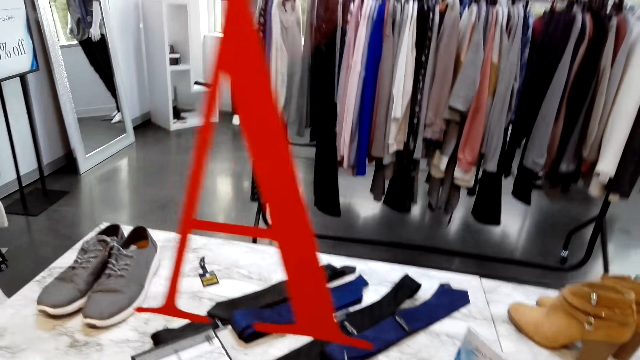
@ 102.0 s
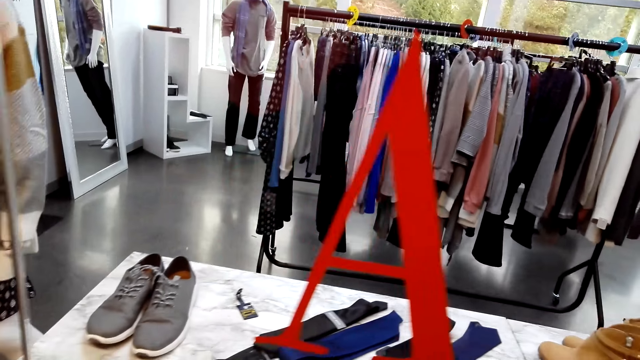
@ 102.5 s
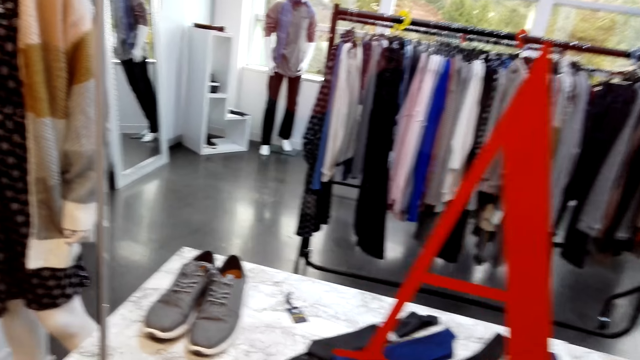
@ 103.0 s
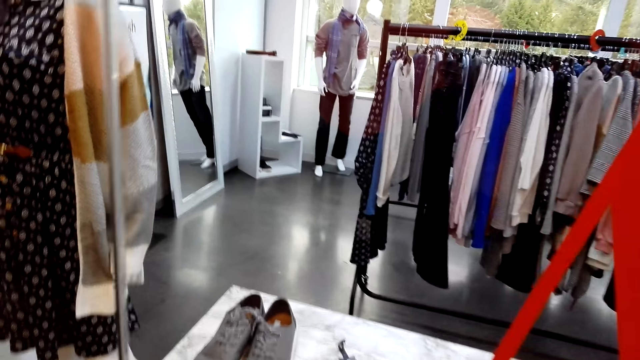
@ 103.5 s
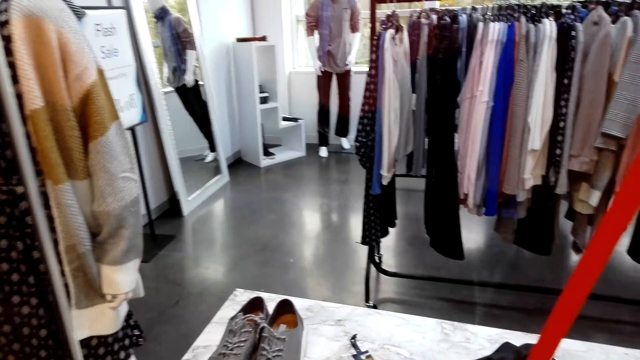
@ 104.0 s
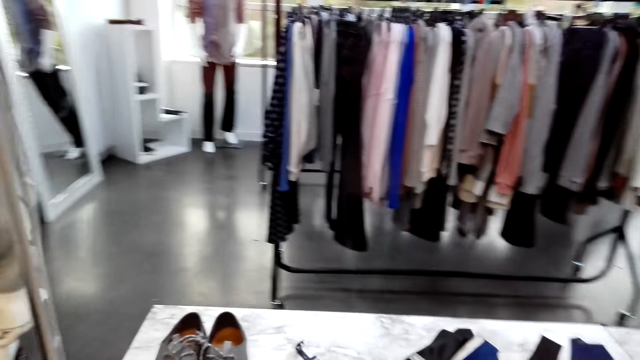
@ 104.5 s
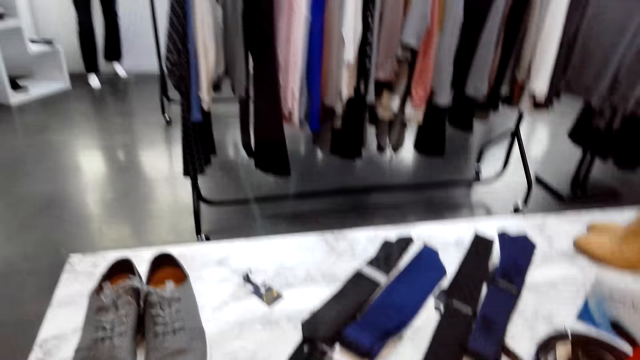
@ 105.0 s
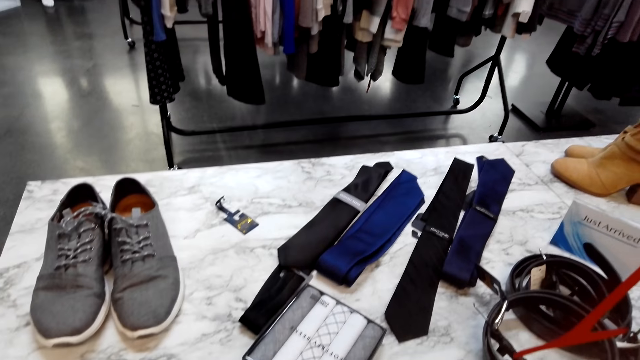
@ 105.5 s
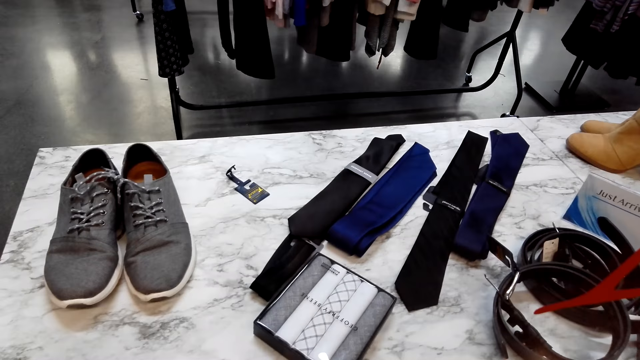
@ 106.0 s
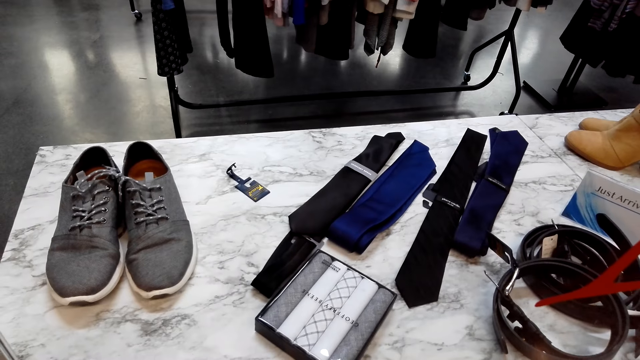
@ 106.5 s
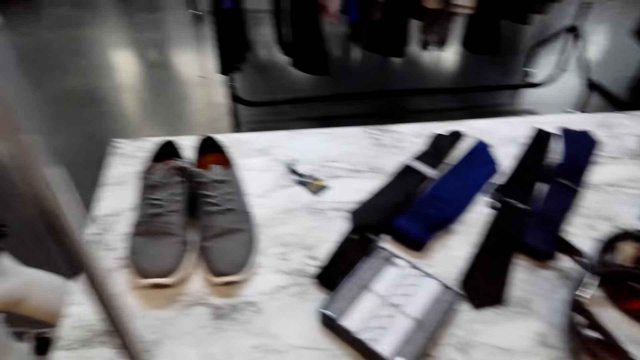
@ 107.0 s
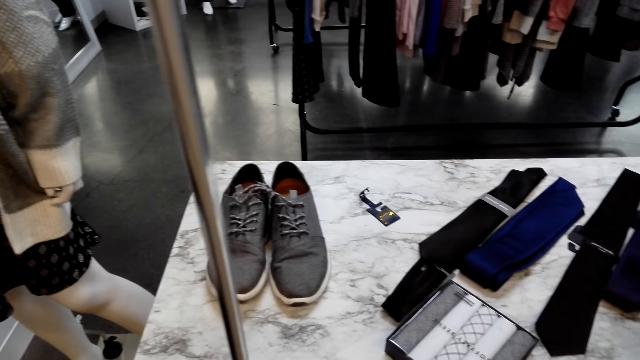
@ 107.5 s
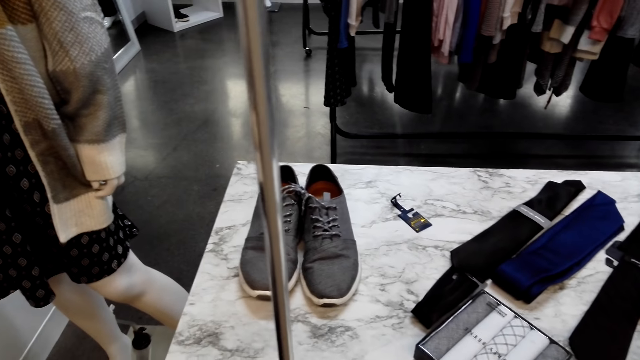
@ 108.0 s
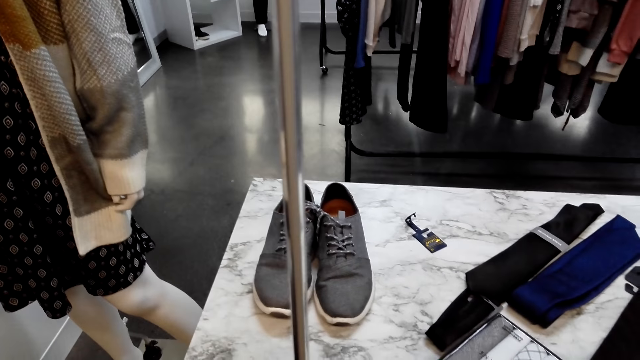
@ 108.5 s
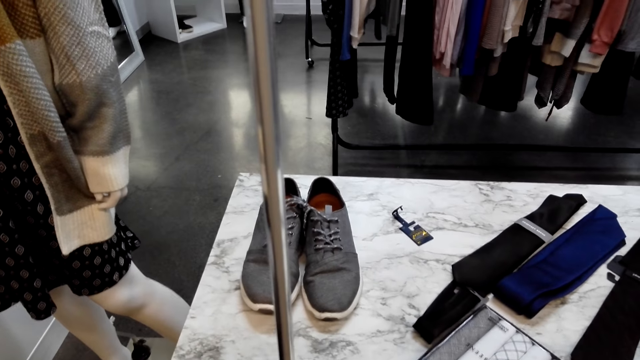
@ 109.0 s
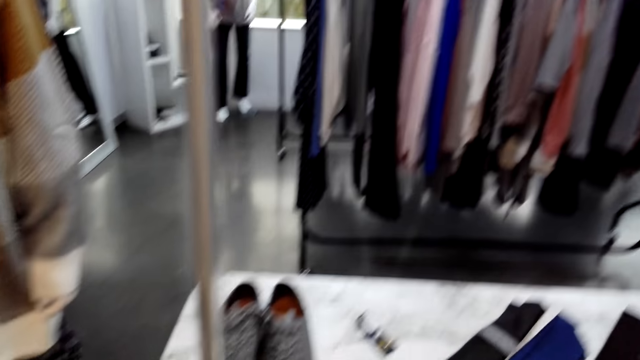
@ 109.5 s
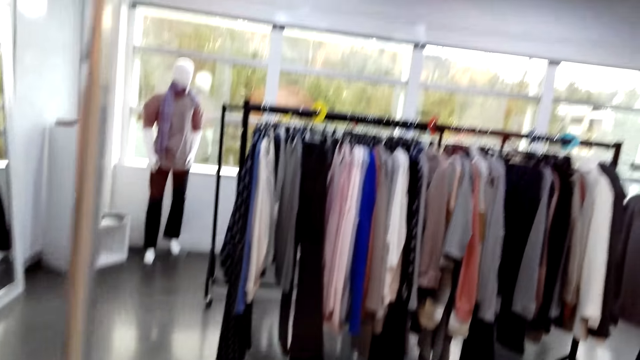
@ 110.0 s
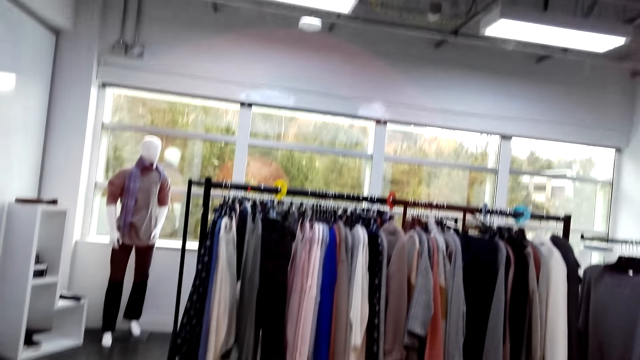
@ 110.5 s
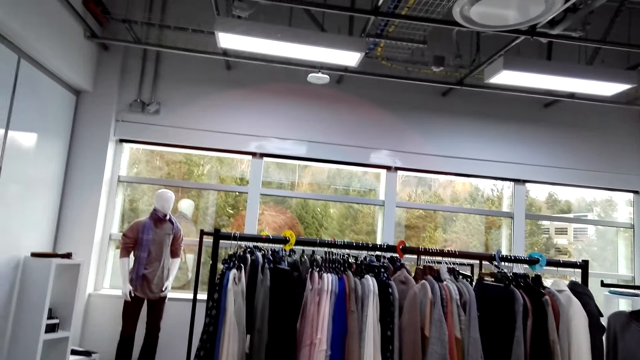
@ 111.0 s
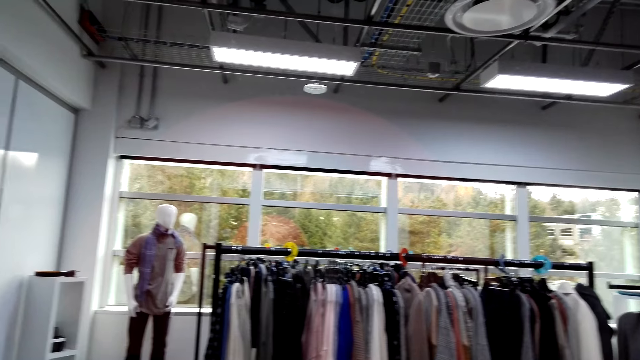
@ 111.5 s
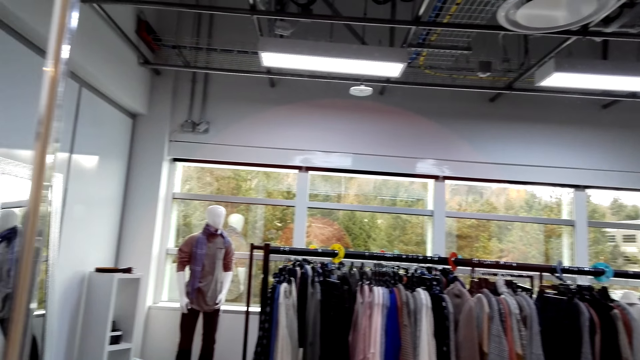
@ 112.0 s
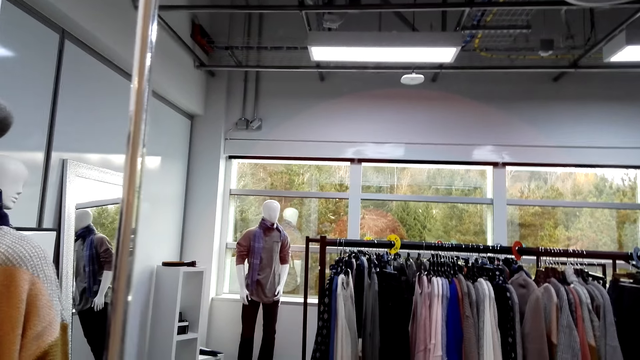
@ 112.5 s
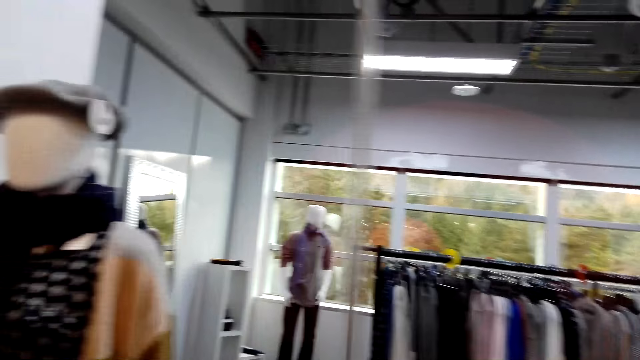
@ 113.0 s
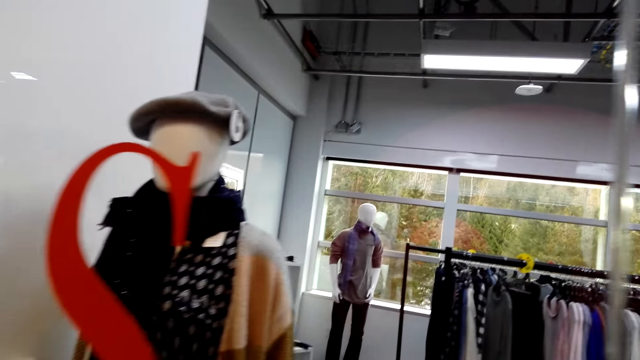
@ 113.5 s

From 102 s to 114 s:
The camera wearer looks at a pair of shoes.

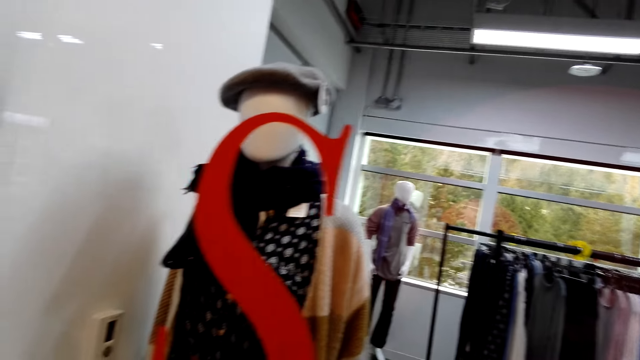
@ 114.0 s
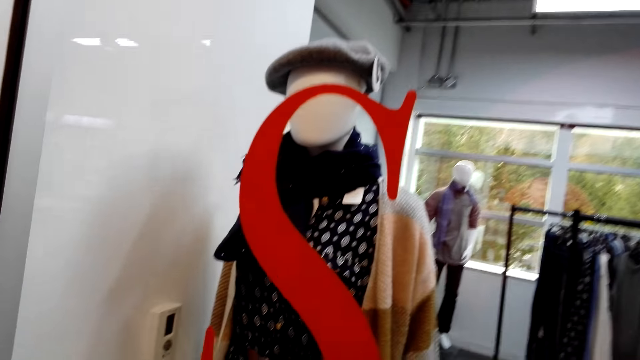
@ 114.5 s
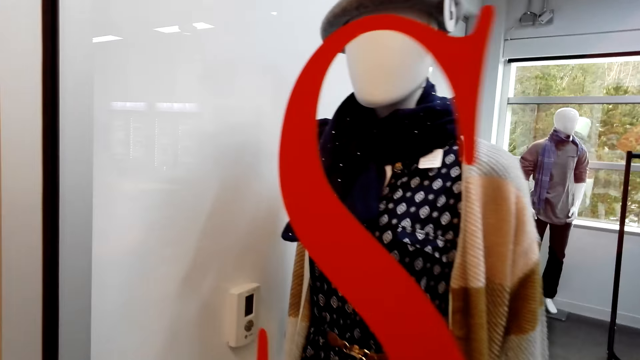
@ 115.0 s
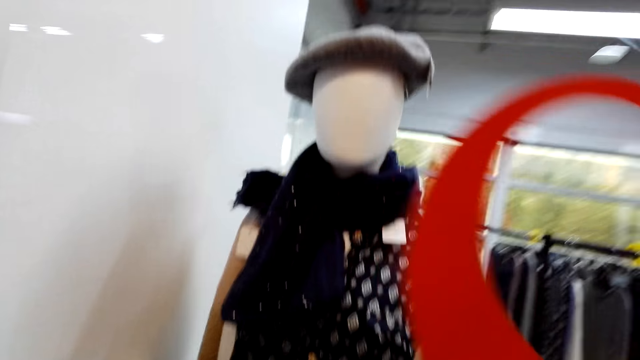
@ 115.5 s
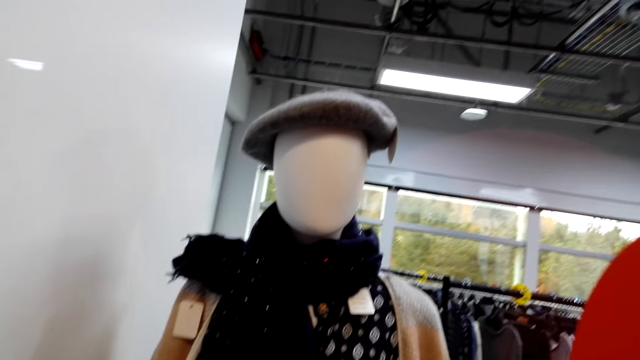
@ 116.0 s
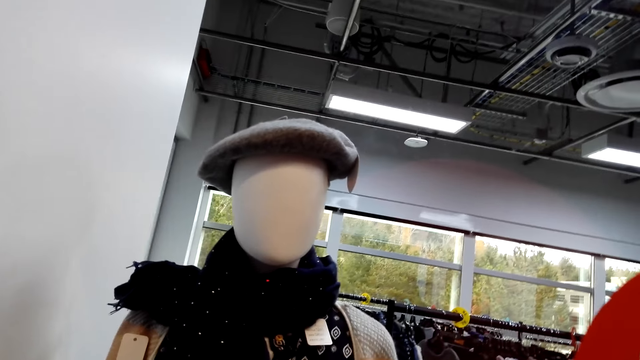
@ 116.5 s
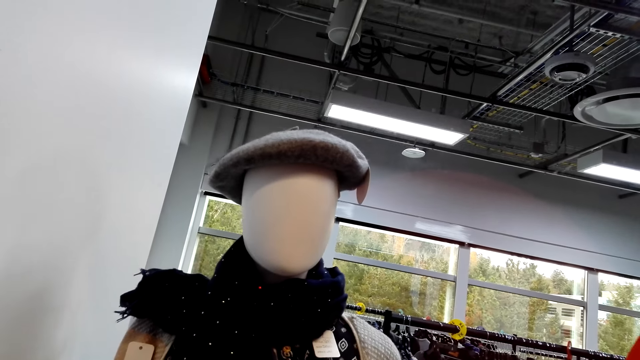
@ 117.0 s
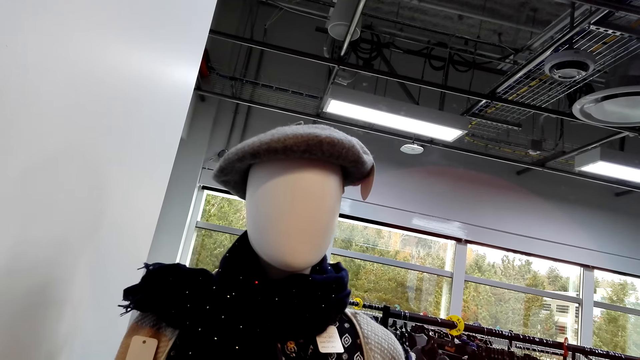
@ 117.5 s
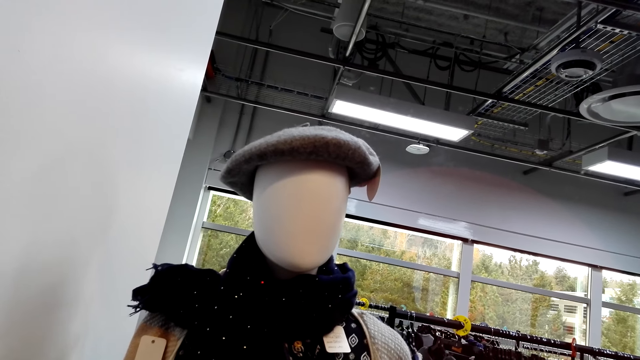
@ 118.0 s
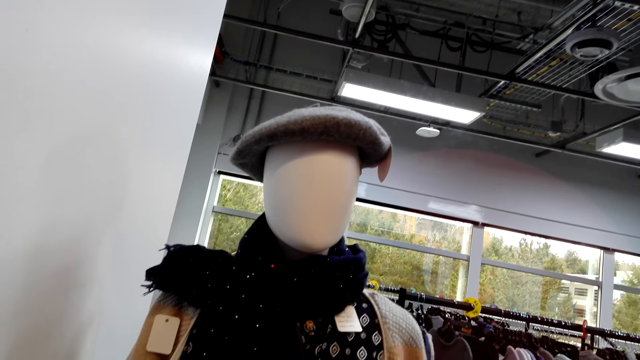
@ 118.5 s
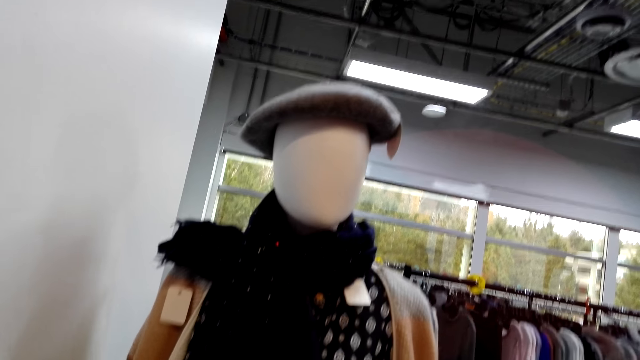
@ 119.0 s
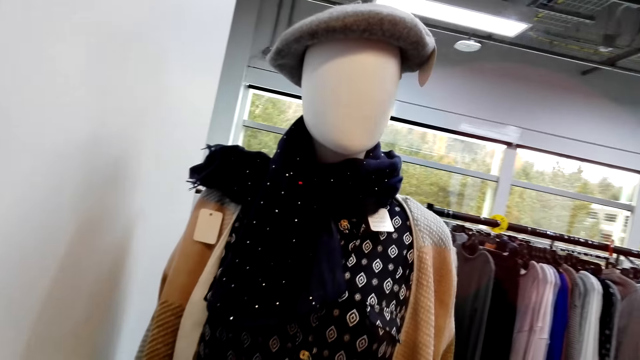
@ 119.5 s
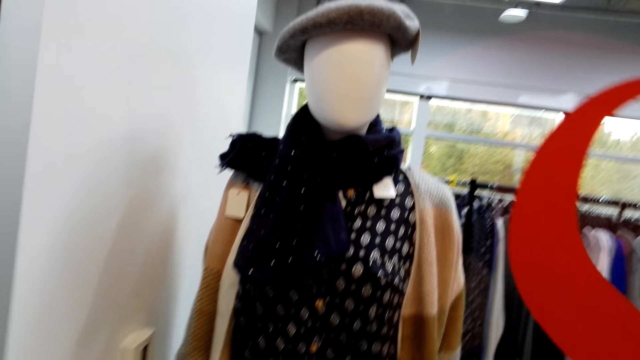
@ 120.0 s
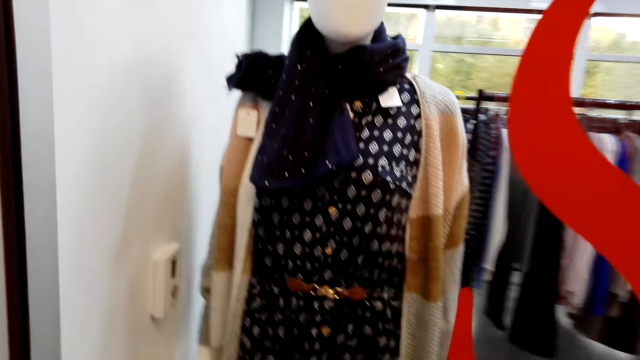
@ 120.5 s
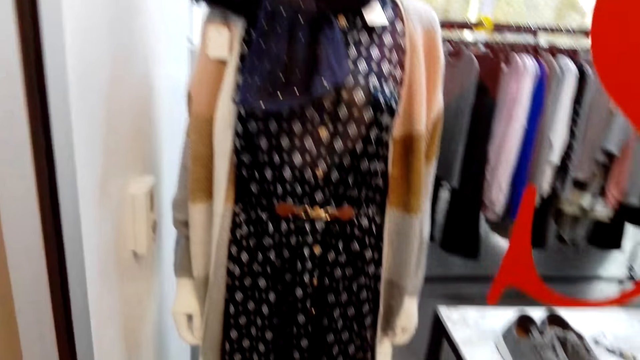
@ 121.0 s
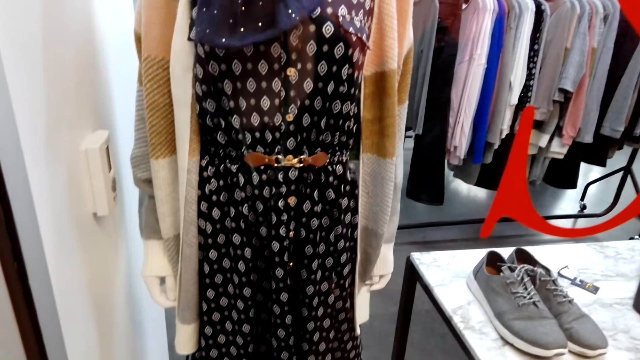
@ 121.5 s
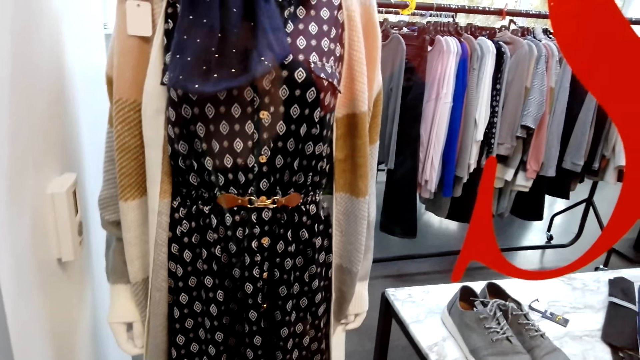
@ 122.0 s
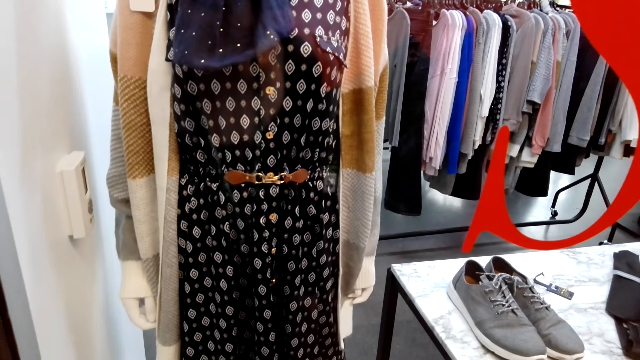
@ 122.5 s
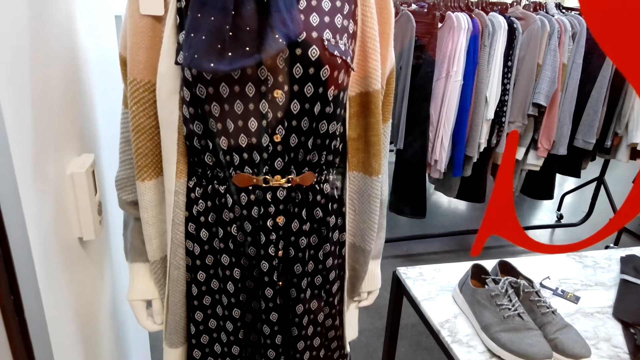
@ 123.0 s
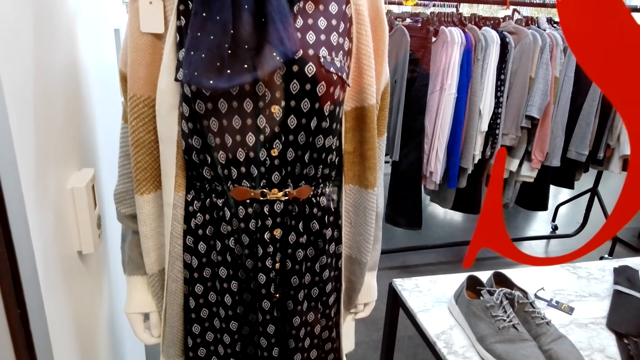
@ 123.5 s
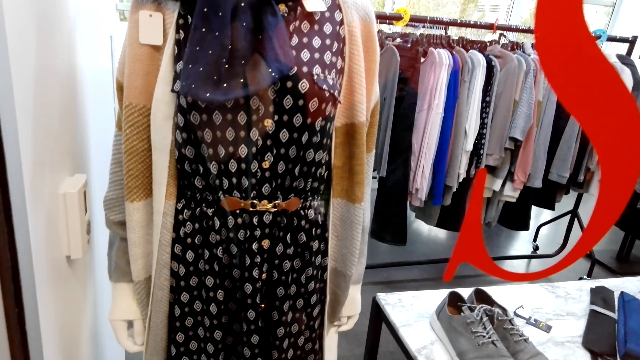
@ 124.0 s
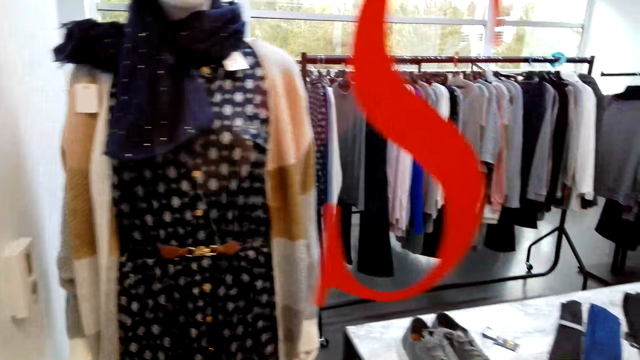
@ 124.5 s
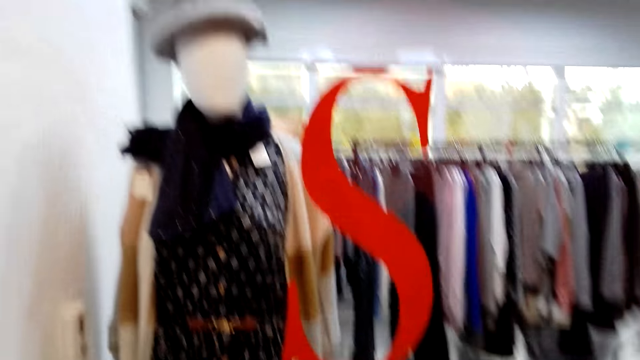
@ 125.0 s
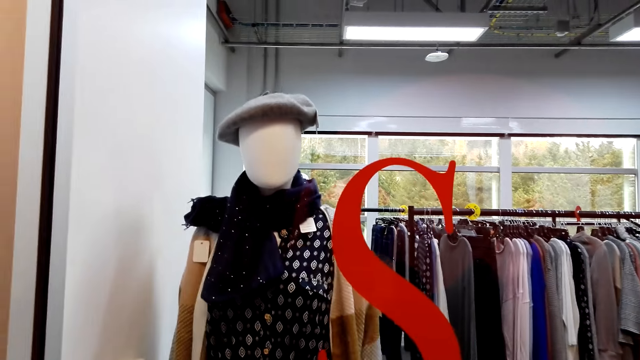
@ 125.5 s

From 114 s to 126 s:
The camera wearer looks at a hat. They look at a dress.
